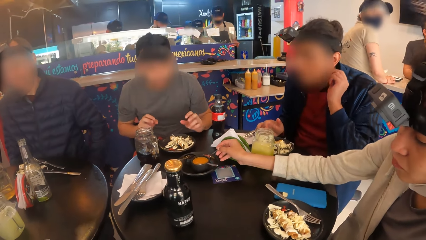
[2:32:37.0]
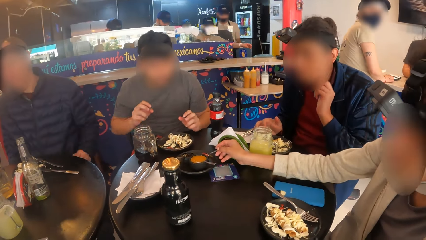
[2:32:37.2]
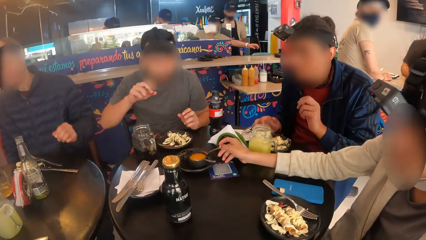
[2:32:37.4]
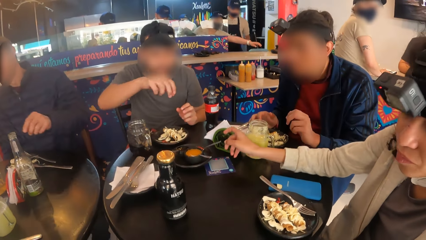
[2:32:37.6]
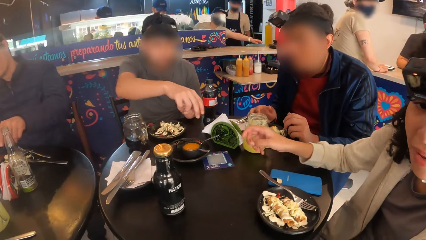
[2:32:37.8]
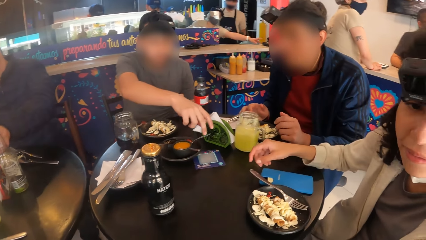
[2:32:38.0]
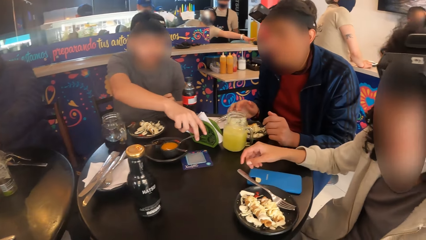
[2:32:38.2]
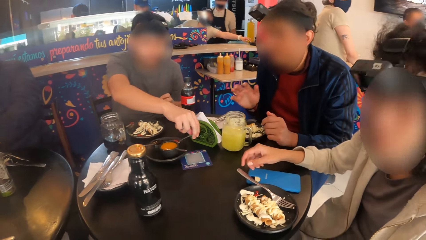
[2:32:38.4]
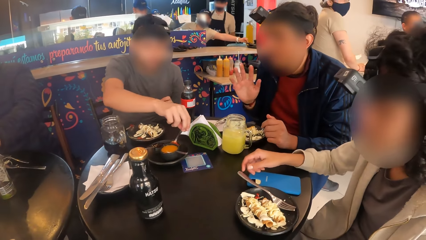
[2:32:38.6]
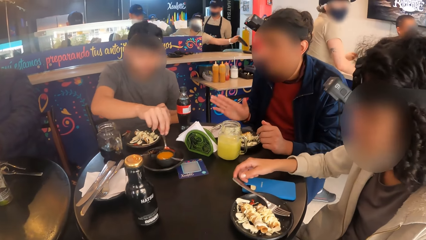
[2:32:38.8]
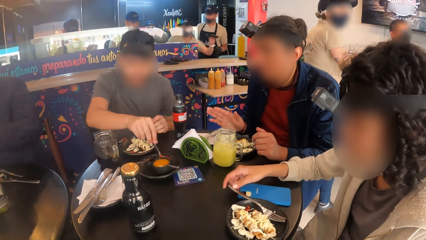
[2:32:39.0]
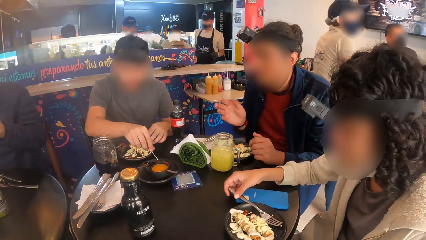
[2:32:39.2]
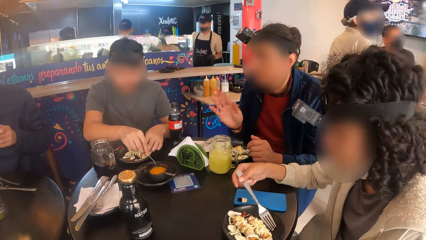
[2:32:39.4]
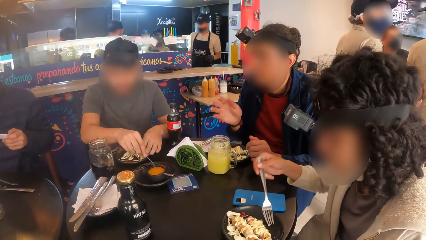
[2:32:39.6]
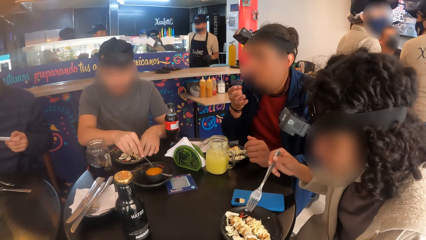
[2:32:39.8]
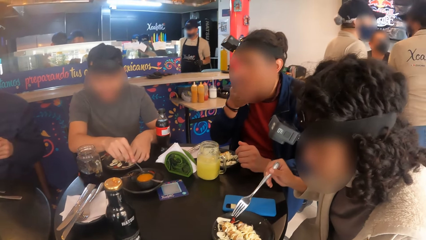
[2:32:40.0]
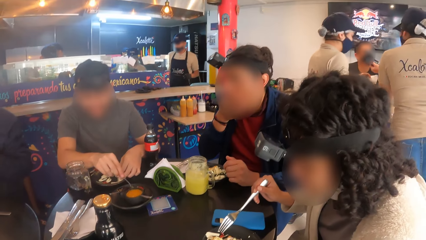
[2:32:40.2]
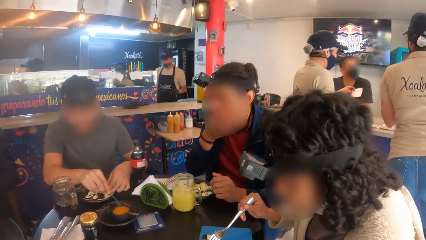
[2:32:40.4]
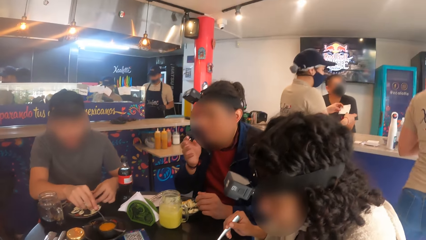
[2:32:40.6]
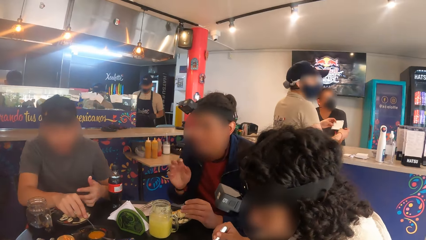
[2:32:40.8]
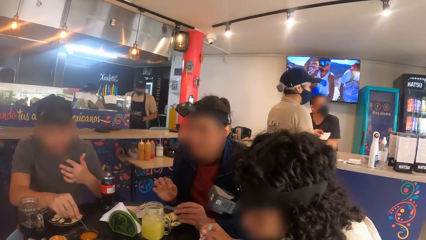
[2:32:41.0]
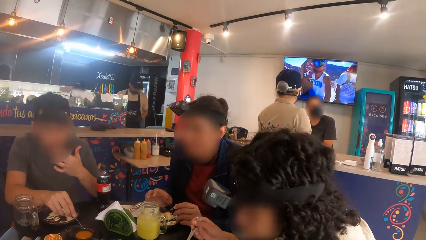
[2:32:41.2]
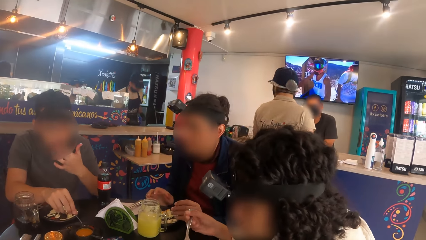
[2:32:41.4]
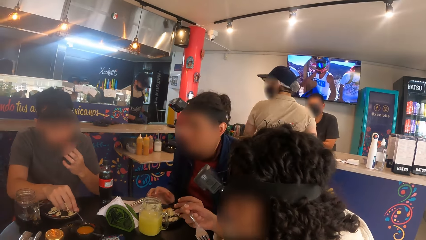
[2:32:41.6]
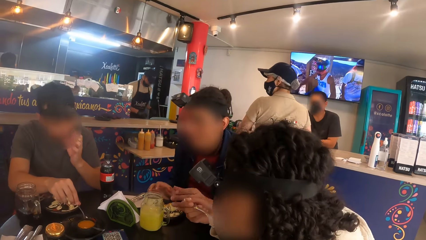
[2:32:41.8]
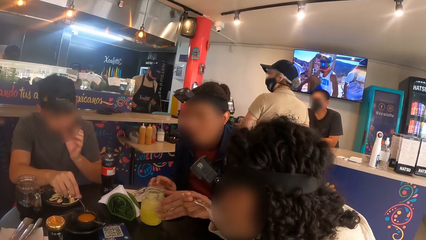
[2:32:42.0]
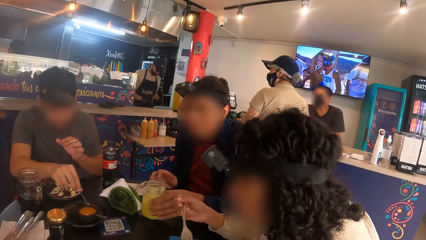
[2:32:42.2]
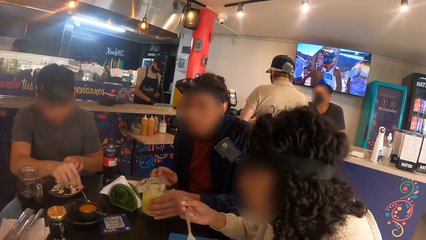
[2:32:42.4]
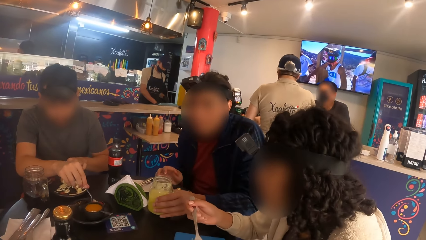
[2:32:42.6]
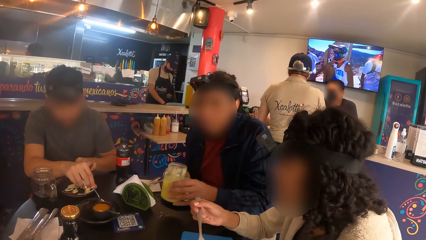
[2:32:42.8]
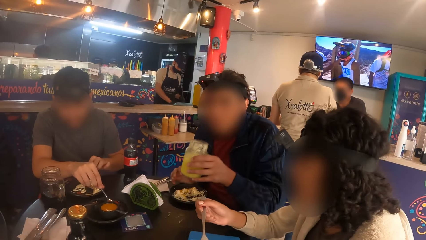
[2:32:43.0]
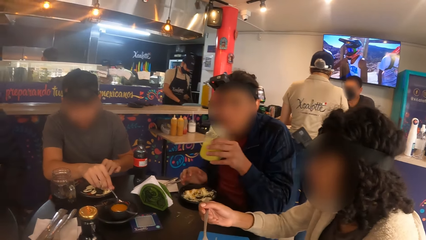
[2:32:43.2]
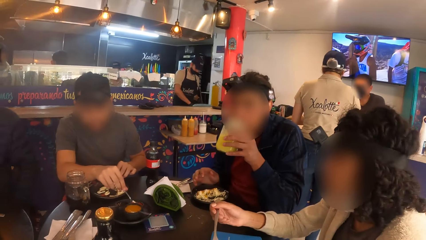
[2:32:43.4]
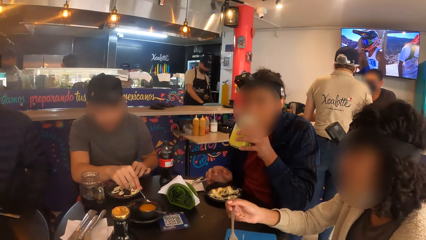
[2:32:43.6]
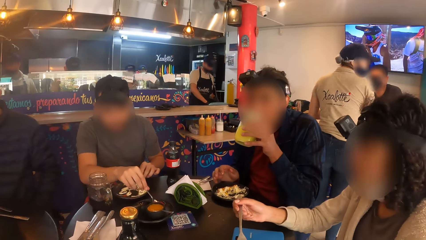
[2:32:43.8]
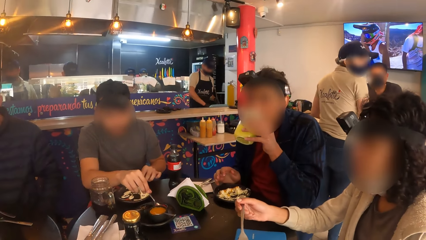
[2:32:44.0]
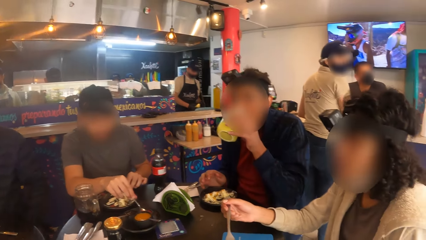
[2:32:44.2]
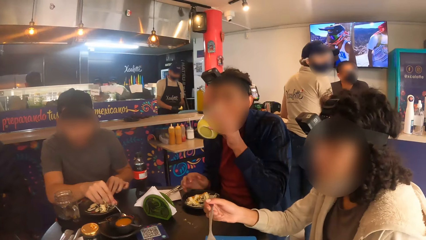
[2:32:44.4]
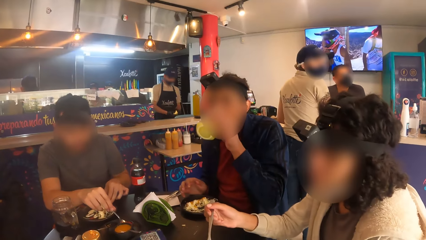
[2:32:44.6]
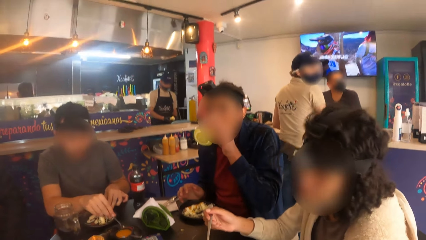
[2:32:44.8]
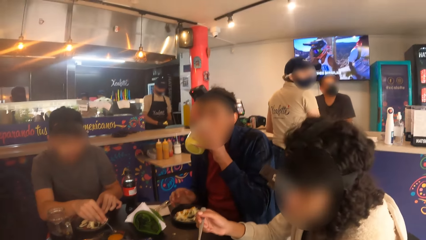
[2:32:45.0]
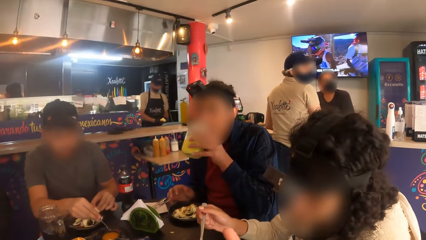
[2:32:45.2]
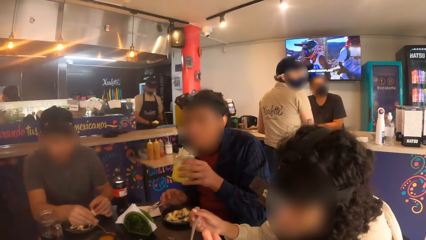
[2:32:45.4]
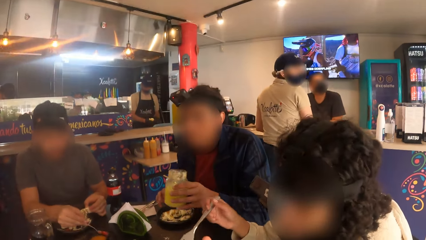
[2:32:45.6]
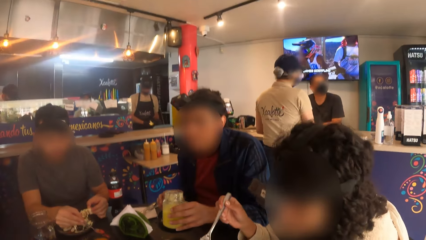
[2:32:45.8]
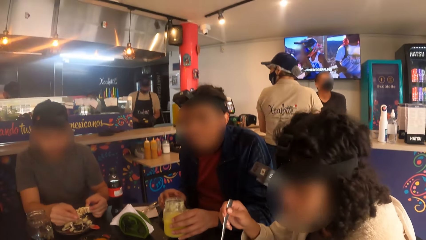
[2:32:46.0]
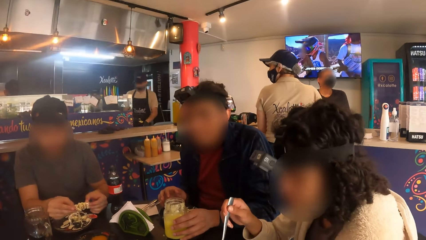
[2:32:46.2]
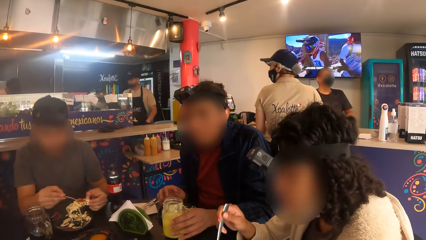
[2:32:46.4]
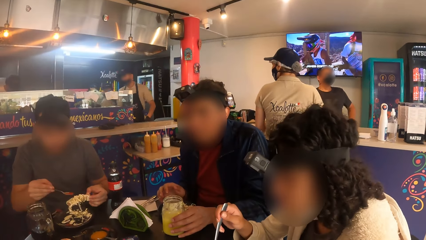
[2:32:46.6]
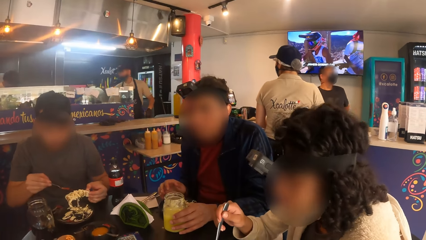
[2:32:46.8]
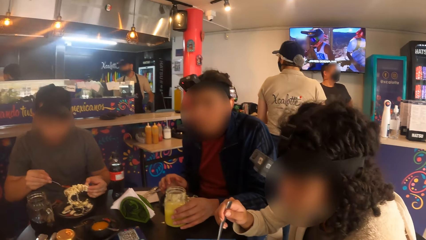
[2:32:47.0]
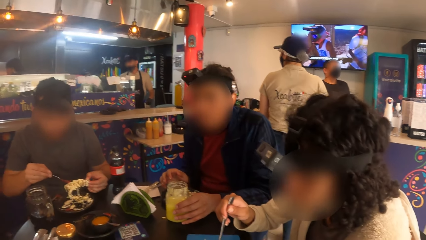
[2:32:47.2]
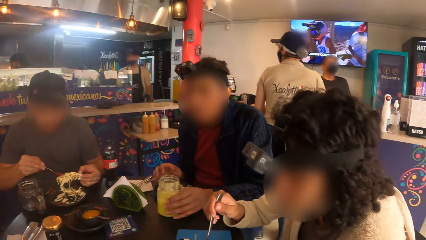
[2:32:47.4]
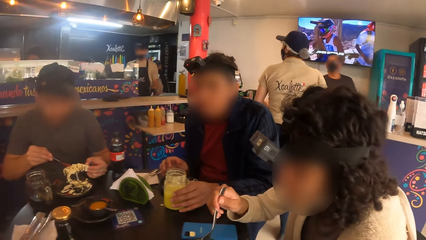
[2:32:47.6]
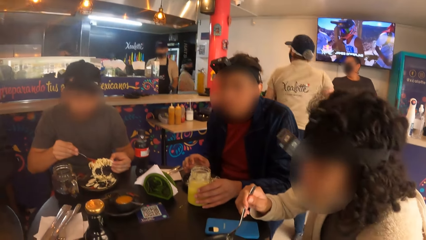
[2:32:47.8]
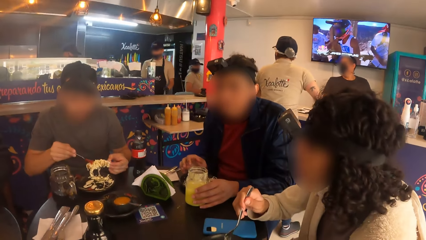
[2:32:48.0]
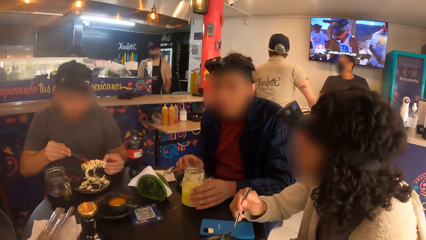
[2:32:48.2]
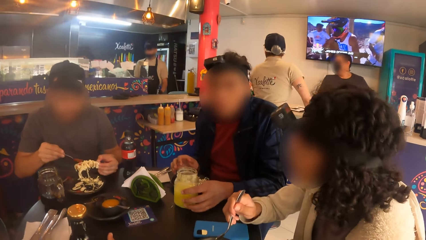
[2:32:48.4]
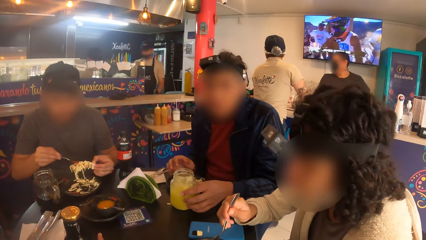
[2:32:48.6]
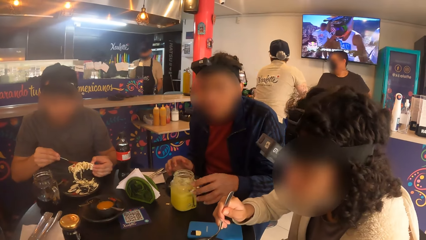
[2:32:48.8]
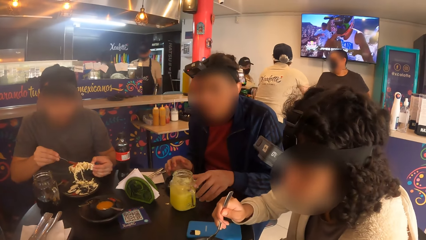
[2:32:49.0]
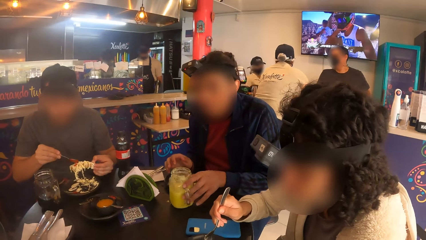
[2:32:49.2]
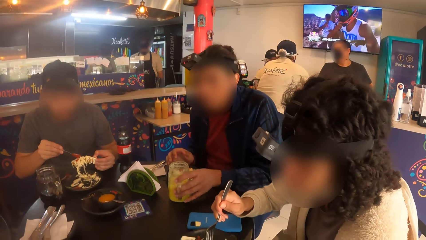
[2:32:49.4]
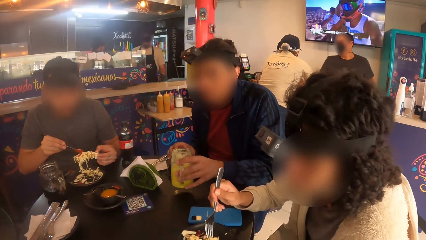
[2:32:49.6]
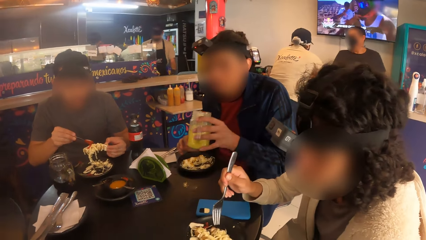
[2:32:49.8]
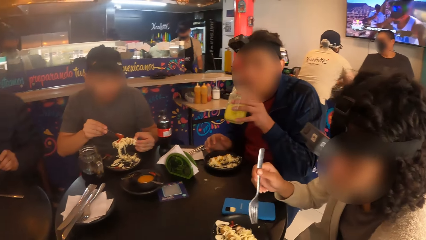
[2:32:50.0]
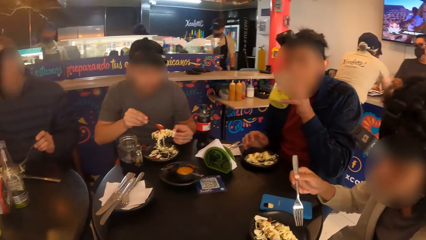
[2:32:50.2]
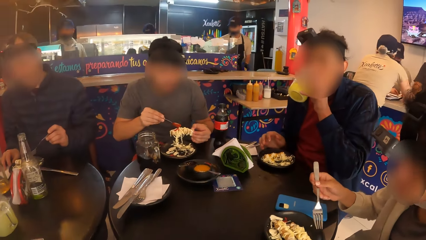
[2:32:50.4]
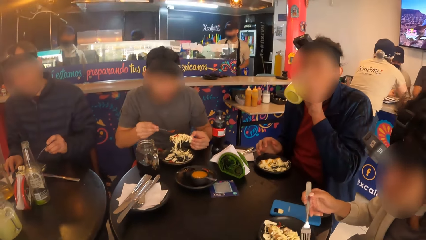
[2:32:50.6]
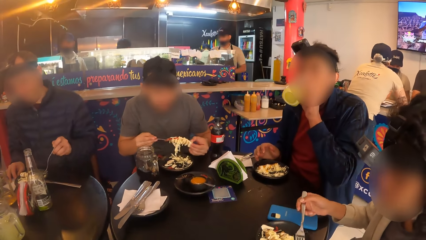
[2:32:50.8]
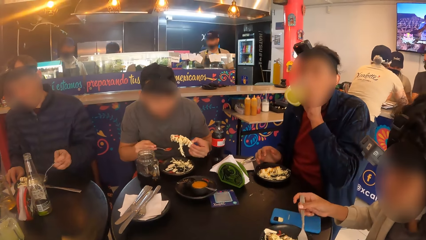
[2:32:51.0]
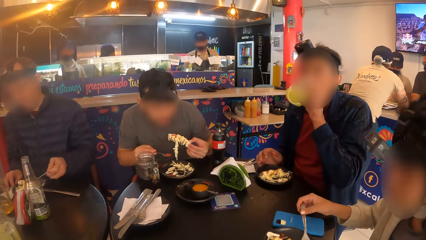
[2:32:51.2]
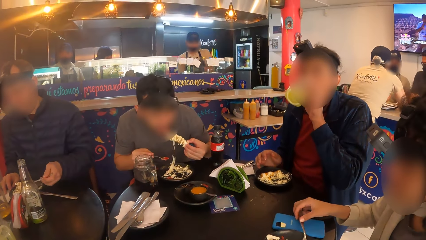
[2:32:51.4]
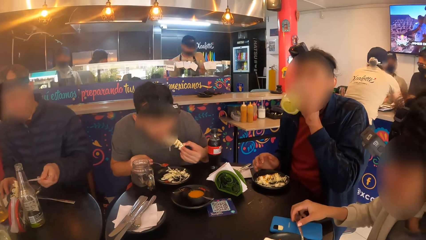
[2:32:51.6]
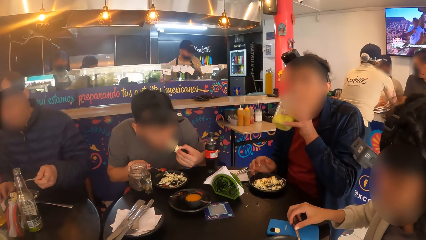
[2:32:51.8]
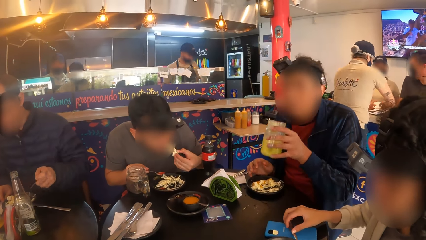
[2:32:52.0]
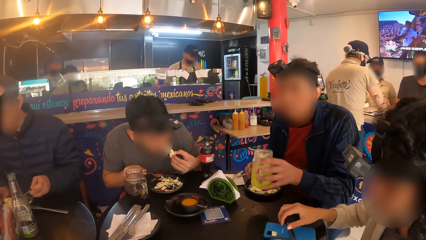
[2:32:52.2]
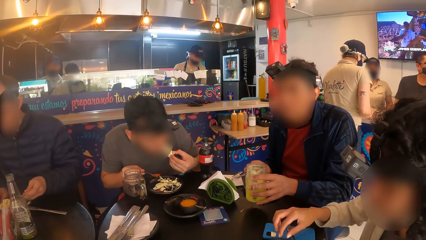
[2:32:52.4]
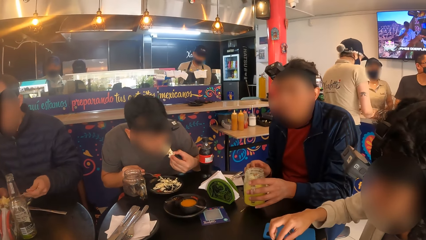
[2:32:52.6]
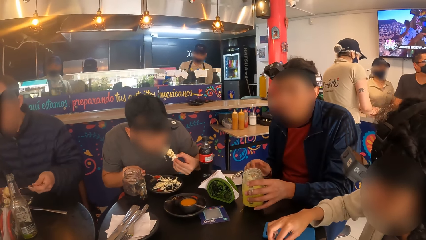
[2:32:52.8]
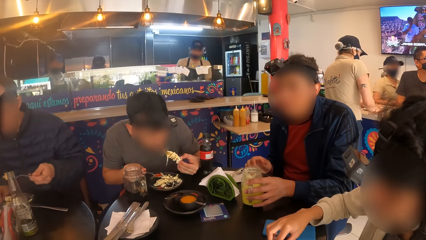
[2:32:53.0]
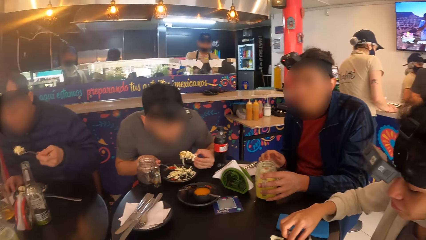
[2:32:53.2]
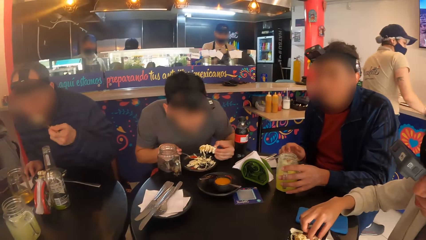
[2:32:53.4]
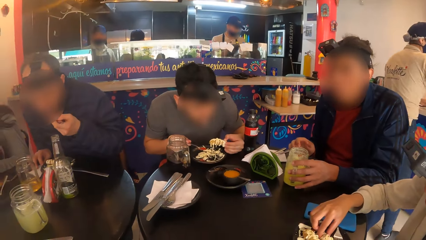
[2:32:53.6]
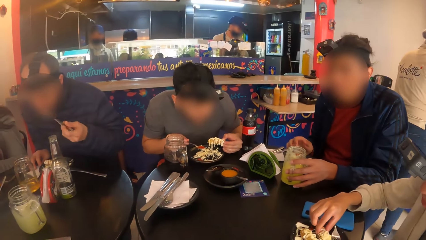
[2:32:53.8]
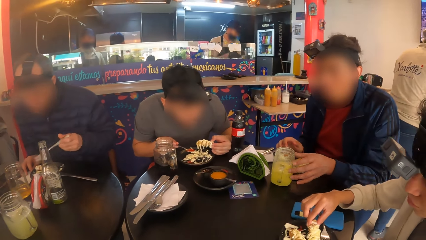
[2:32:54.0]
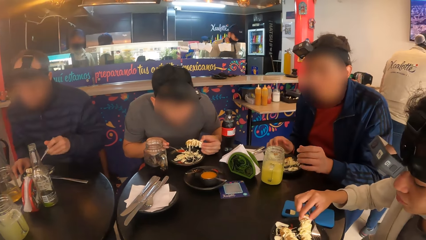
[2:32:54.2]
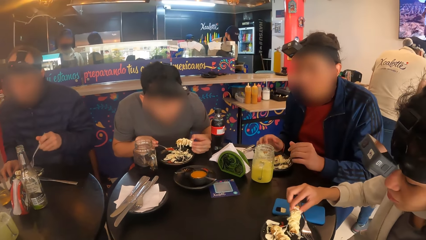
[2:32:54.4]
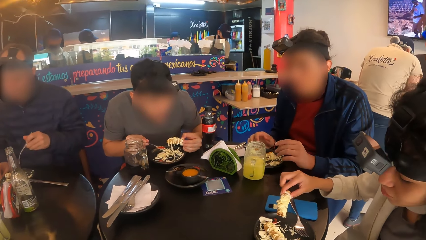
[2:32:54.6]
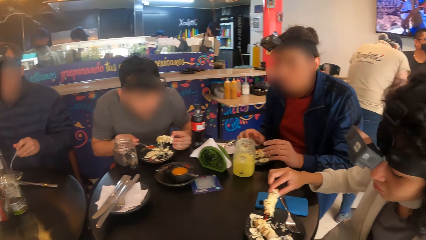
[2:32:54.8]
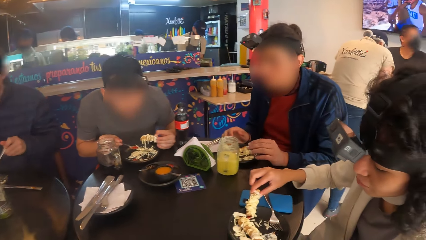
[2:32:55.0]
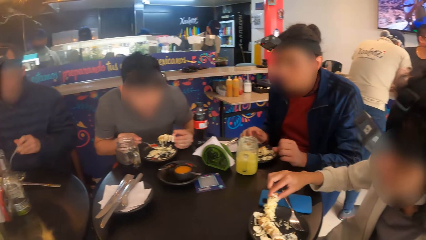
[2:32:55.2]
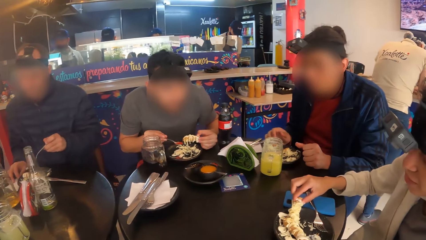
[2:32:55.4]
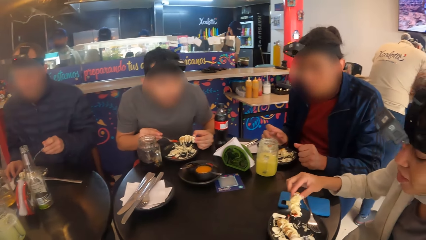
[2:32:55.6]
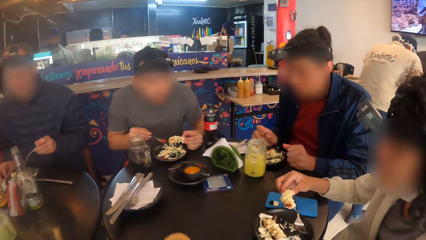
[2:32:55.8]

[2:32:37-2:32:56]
The woman drops the spoon in the sauce. The man takes sauce from a bowl on the table to his food with a spoon in his right hand. The camera wearer picks a bottle on the table. Another man drinks from the cup in his left hand. The other man drops the cup on the table with his left hand.
